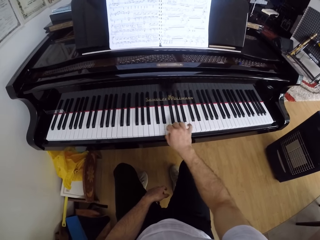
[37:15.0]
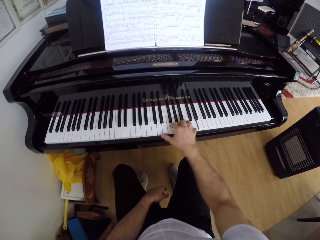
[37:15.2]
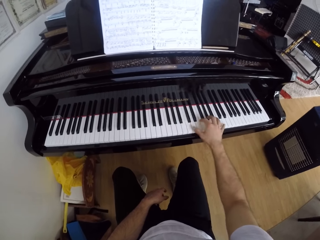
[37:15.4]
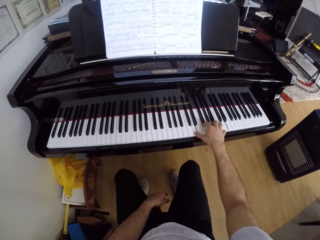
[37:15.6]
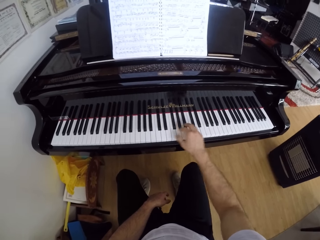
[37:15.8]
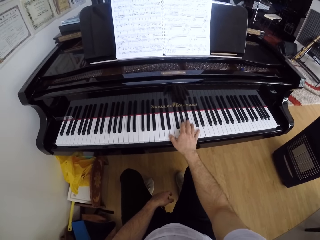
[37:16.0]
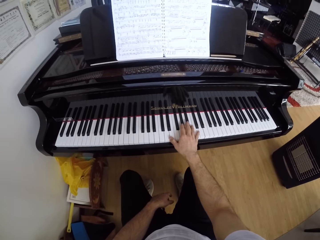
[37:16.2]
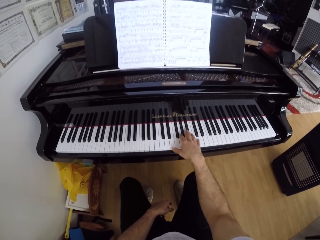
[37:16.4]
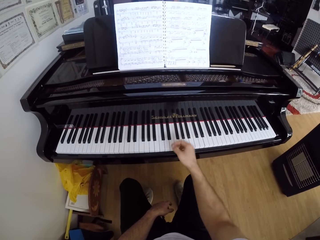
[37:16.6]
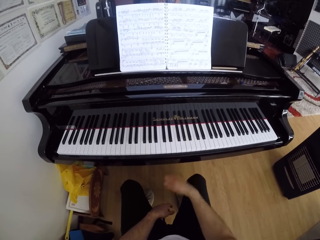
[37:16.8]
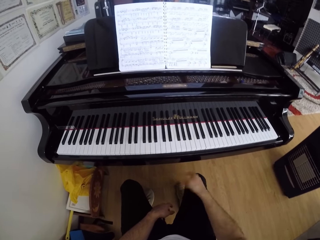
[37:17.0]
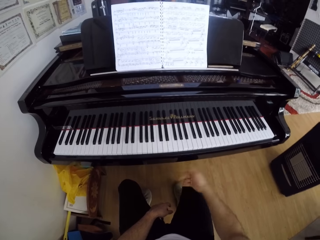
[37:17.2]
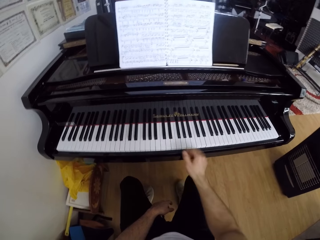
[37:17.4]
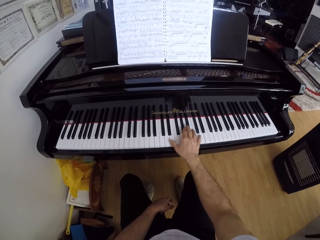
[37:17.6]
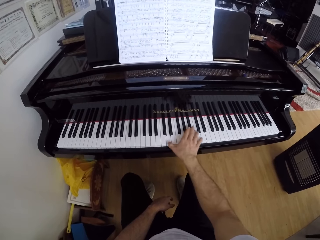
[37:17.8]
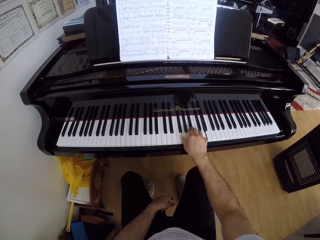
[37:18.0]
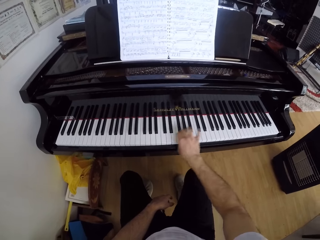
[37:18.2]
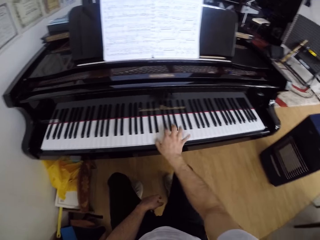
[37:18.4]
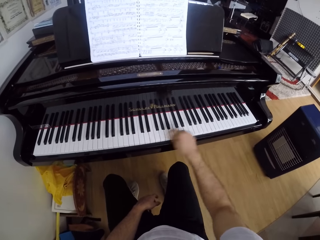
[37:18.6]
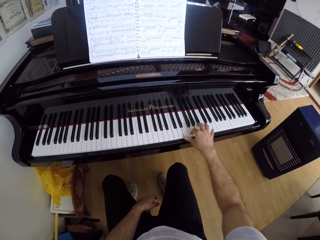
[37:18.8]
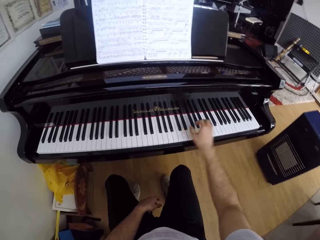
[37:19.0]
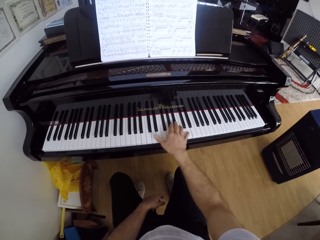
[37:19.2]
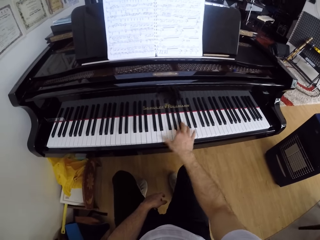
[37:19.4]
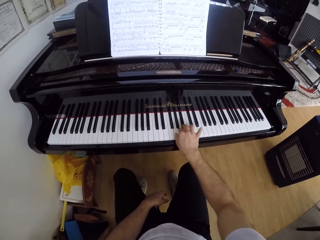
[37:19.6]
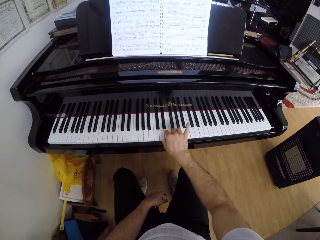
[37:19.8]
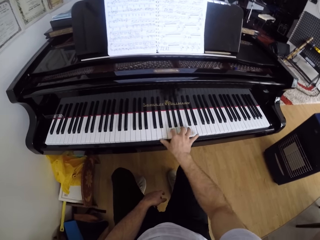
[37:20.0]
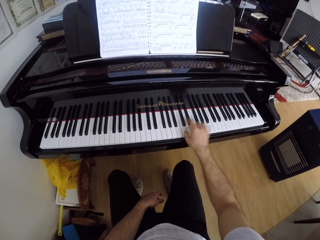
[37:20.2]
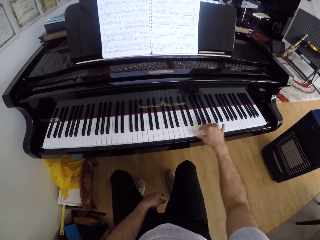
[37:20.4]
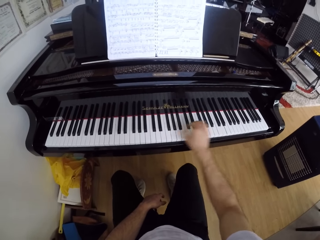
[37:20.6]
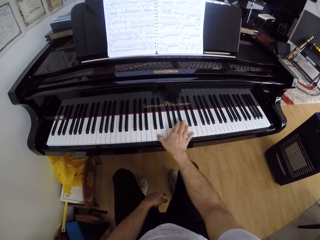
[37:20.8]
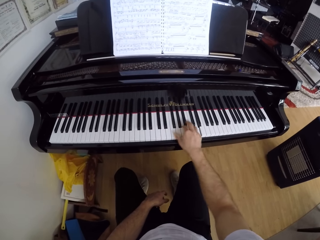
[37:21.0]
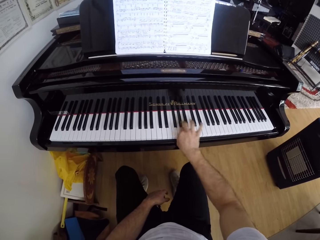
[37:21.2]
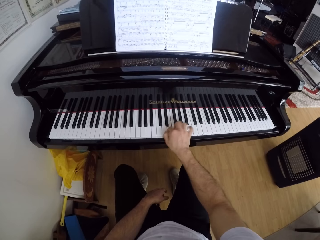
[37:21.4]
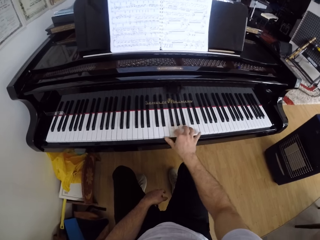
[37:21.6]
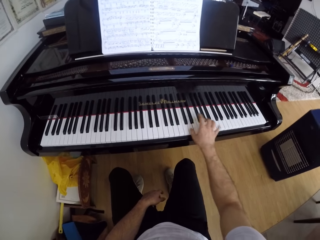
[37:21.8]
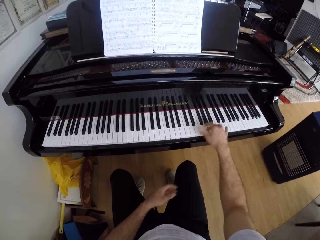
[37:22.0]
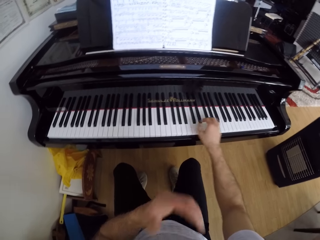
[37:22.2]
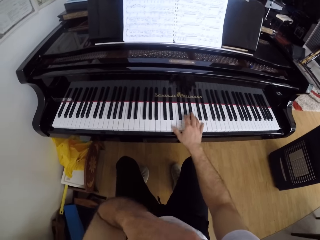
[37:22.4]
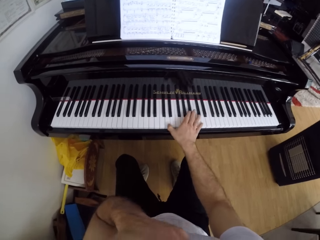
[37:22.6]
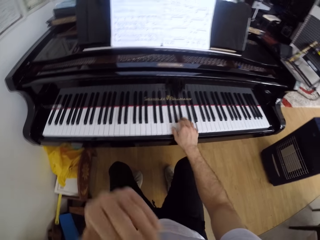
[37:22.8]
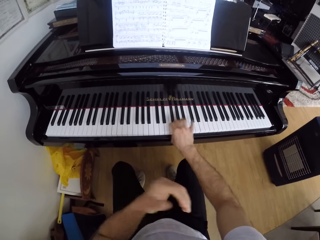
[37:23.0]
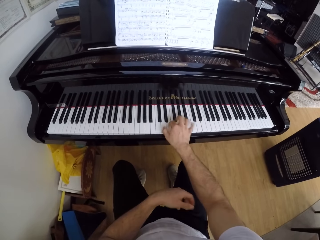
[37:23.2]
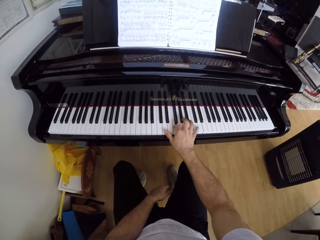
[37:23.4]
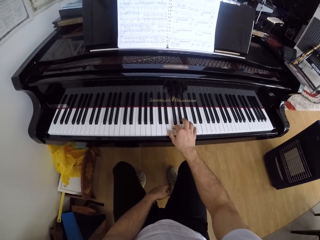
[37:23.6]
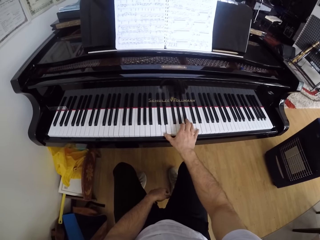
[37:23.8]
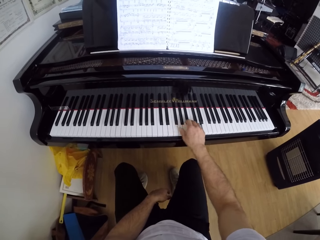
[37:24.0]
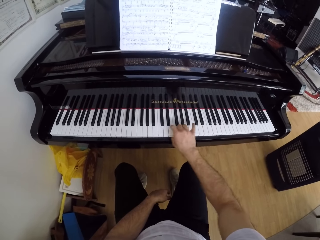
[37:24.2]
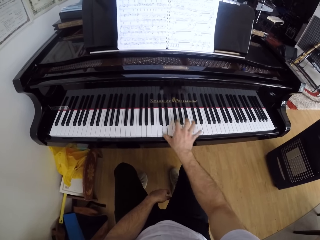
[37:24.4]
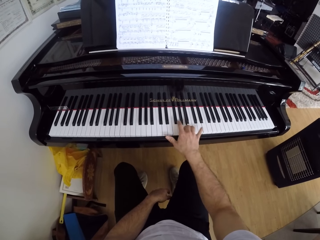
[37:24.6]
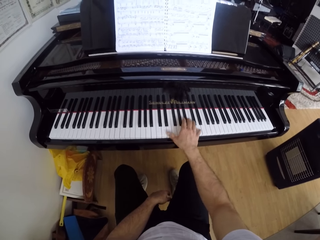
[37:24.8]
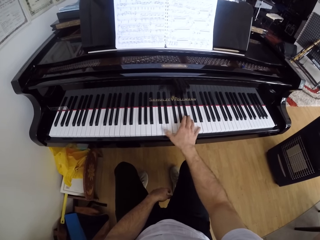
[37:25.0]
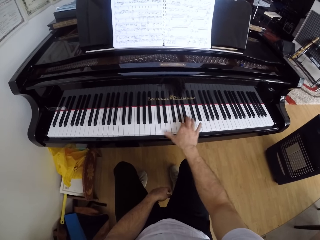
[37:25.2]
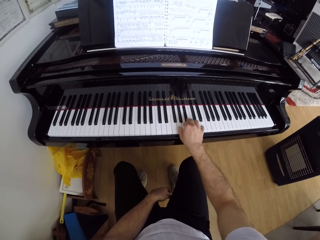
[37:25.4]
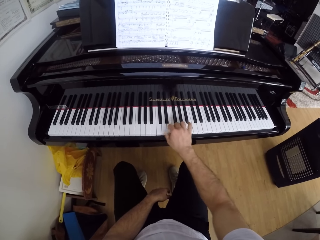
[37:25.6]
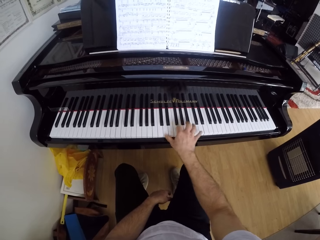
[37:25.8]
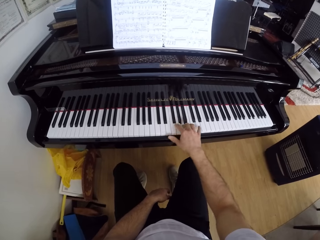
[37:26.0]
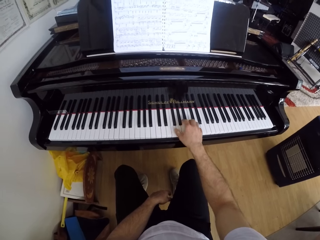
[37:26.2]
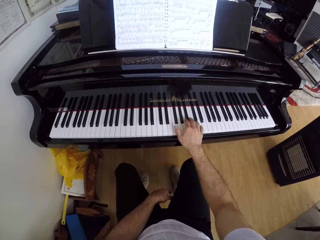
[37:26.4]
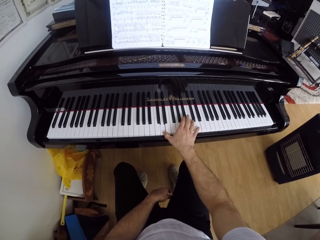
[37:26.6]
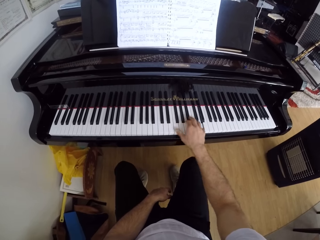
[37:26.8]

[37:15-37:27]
The camera wearer shakes his hand. He plays the piano.

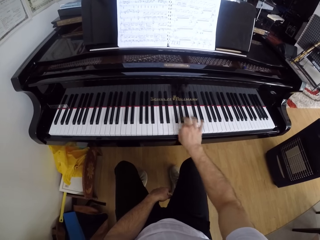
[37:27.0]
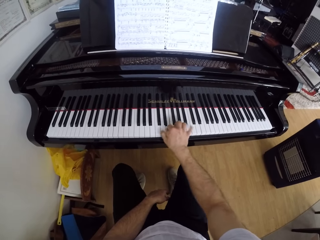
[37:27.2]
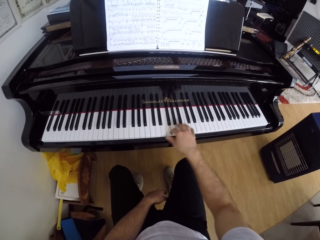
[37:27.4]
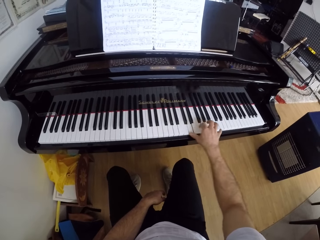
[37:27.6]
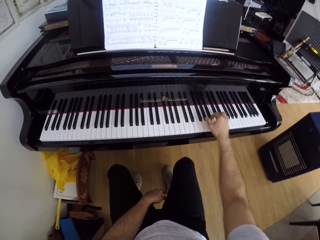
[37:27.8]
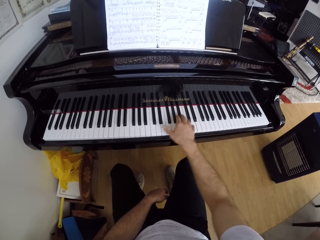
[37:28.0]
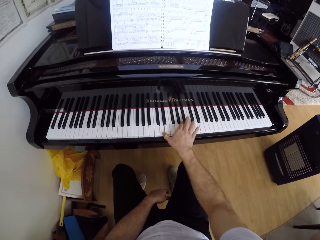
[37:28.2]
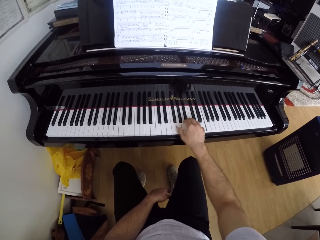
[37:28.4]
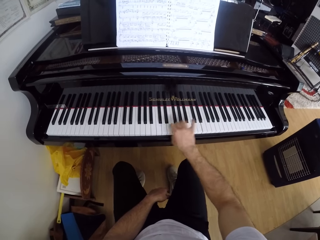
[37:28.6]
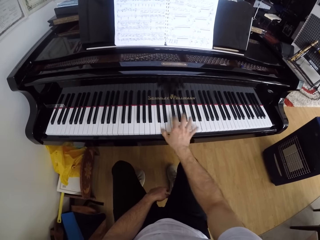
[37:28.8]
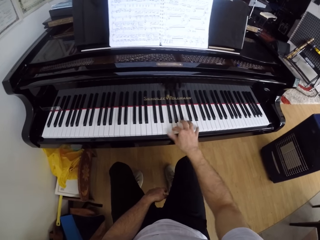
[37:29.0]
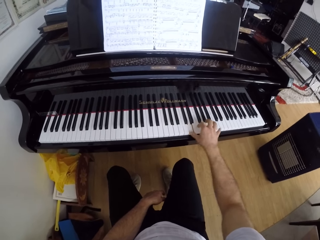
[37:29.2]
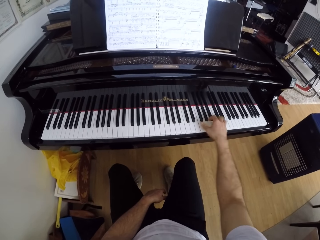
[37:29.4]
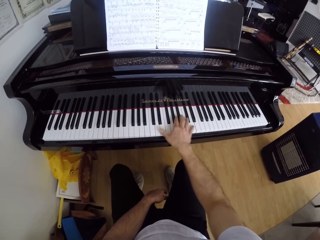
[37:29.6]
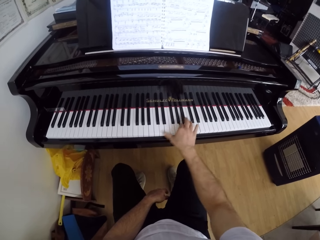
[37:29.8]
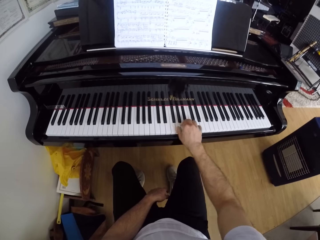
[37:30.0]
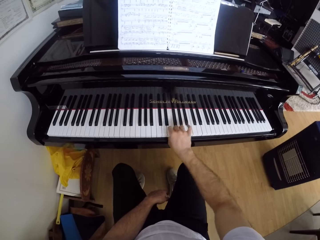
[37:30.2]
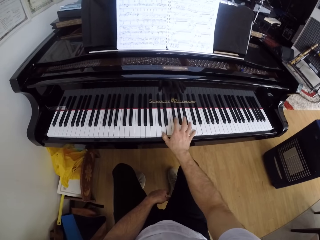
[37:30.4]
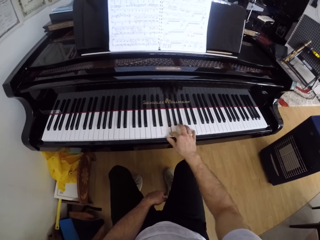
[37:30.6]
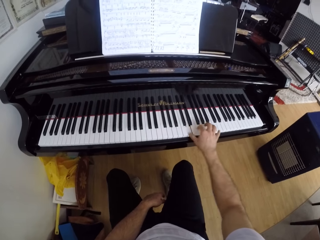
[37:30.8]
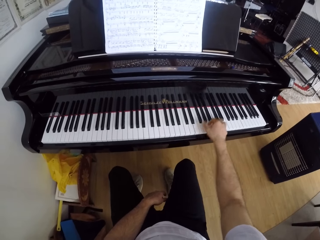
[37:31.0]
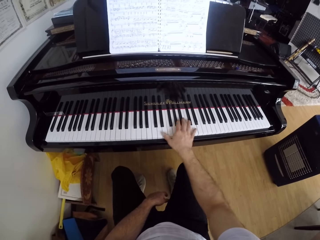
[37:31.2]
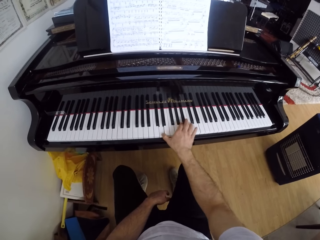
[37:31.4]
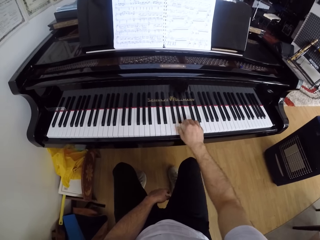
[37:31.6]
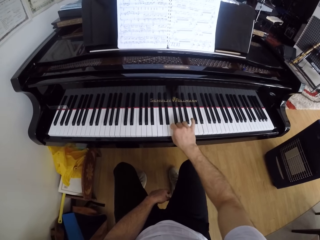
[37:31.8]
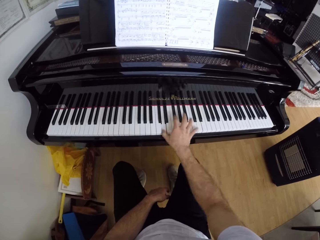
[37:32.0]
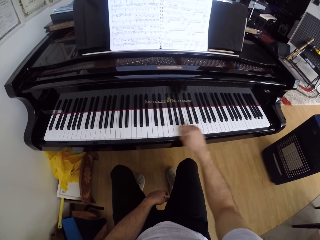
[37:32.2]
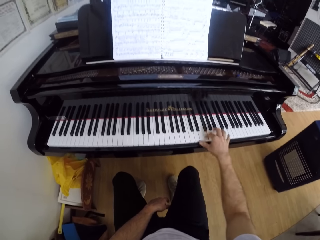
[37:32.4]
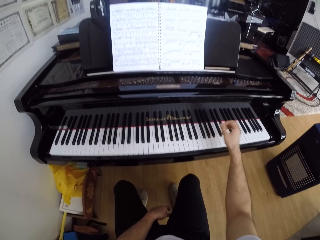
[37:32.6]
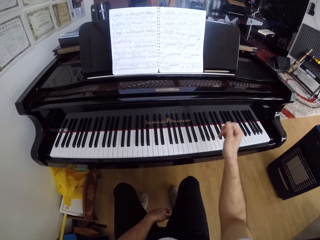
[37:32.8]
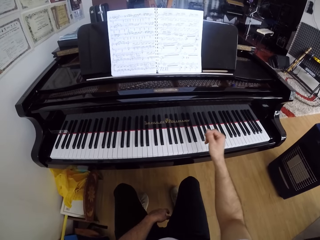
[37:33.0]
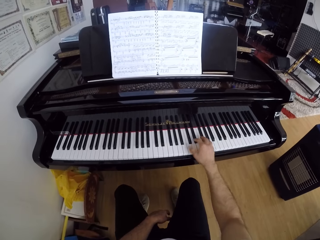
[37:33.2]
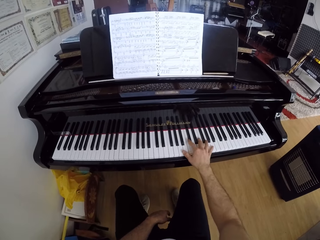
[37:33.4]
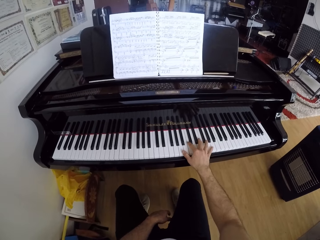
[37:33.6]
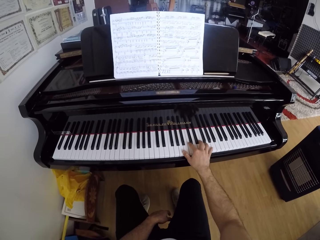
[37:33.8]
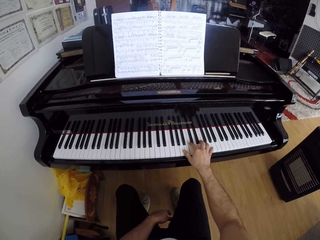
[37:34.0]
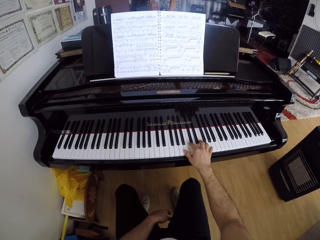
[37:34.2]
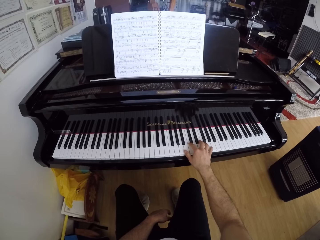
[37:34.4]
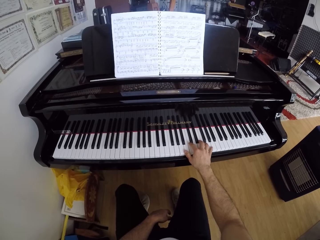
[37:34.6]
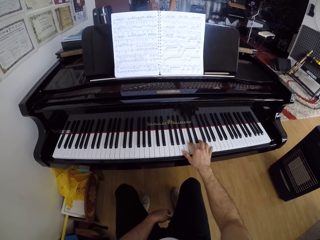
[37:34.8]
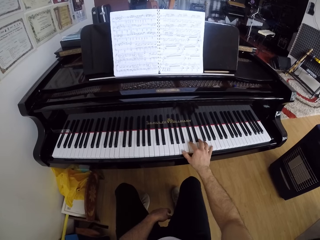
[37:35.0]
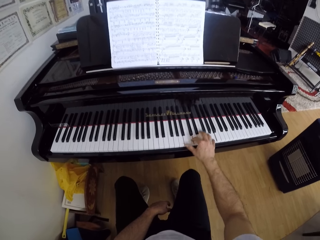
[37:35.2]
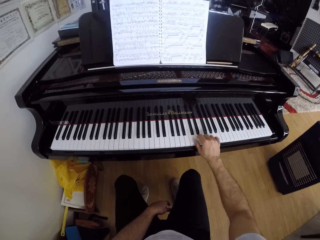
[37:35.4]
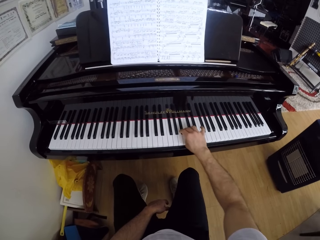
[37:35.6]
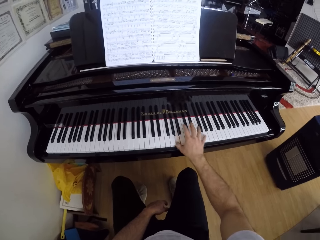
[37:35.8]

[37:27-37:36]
The camera wearer pauses.
